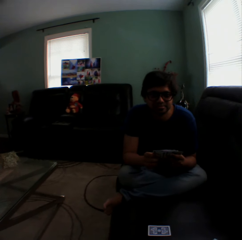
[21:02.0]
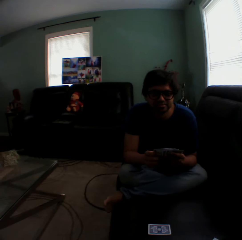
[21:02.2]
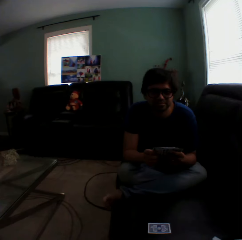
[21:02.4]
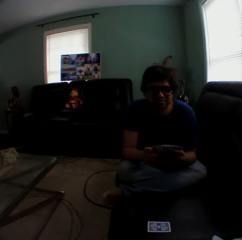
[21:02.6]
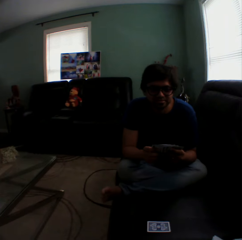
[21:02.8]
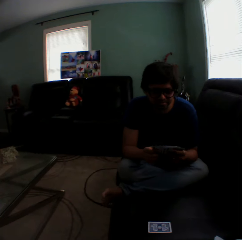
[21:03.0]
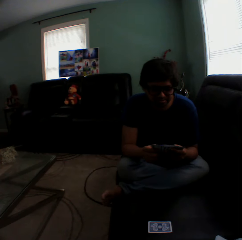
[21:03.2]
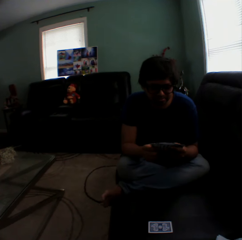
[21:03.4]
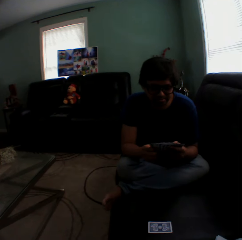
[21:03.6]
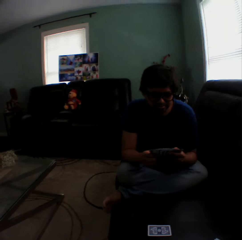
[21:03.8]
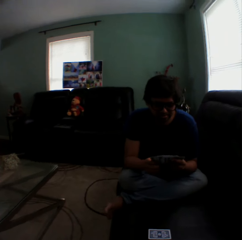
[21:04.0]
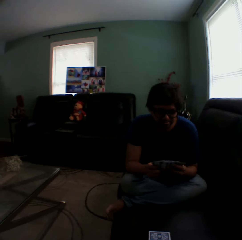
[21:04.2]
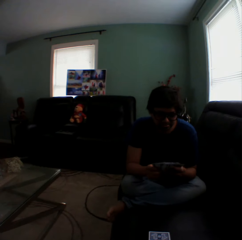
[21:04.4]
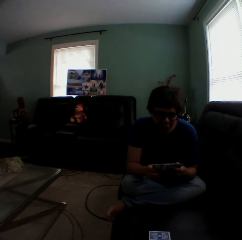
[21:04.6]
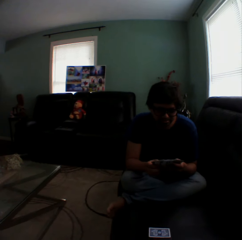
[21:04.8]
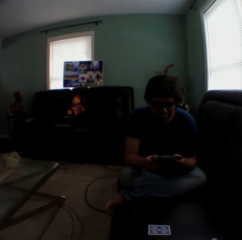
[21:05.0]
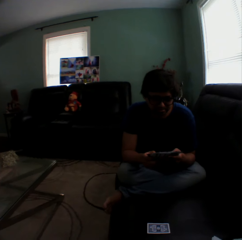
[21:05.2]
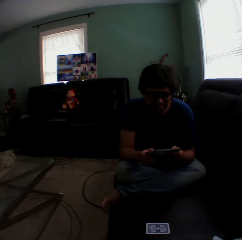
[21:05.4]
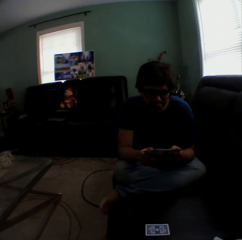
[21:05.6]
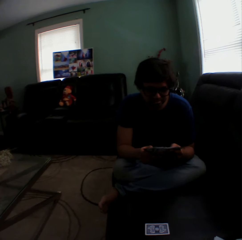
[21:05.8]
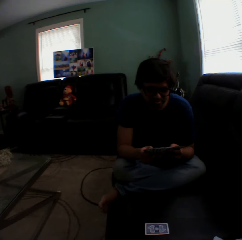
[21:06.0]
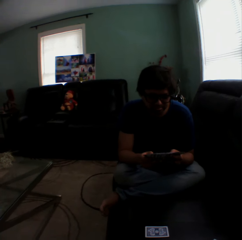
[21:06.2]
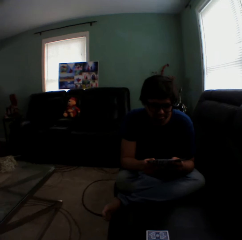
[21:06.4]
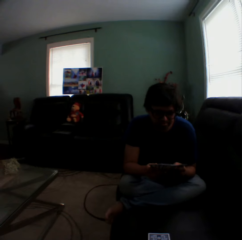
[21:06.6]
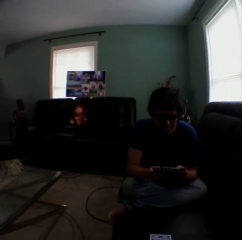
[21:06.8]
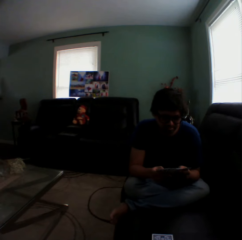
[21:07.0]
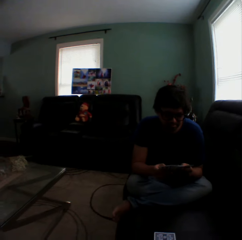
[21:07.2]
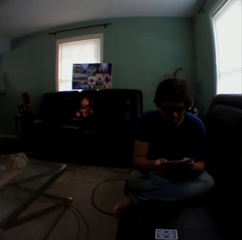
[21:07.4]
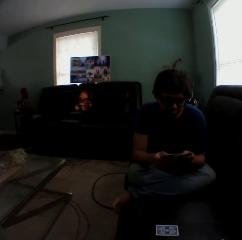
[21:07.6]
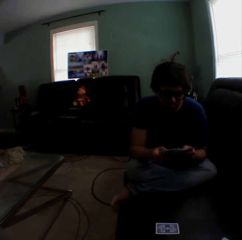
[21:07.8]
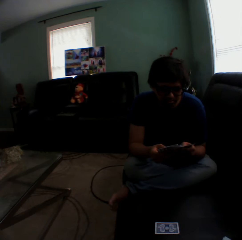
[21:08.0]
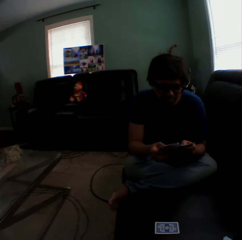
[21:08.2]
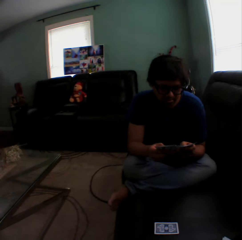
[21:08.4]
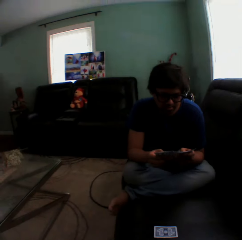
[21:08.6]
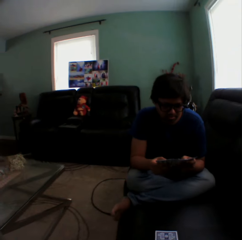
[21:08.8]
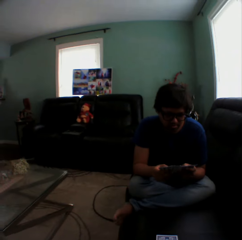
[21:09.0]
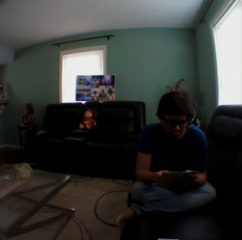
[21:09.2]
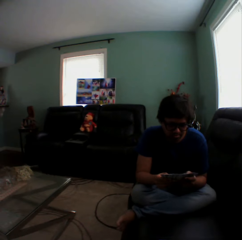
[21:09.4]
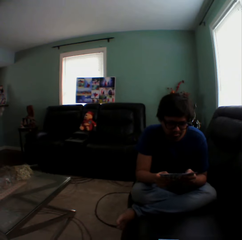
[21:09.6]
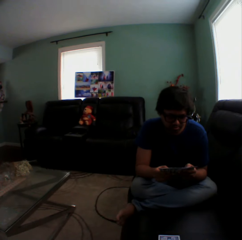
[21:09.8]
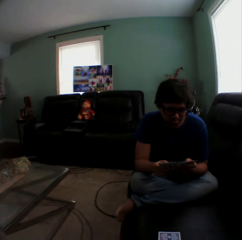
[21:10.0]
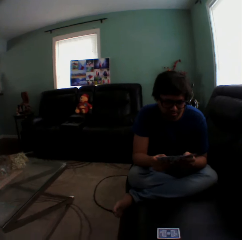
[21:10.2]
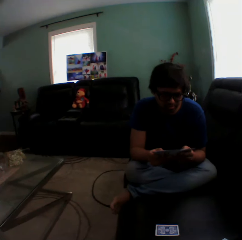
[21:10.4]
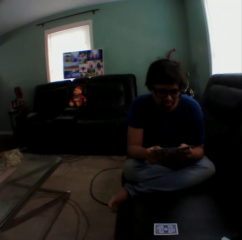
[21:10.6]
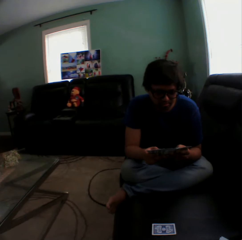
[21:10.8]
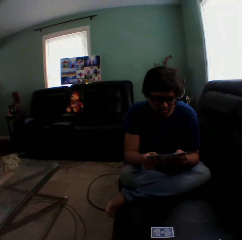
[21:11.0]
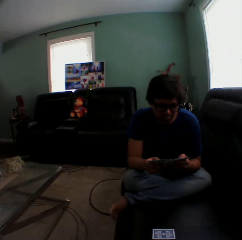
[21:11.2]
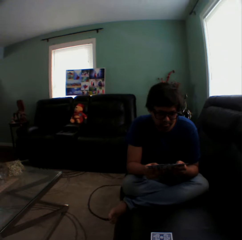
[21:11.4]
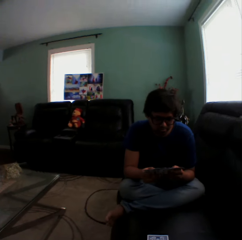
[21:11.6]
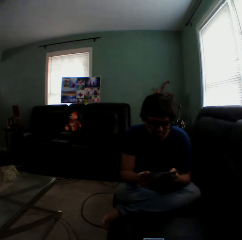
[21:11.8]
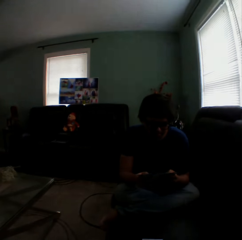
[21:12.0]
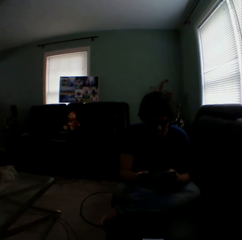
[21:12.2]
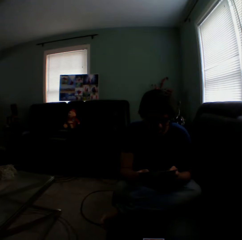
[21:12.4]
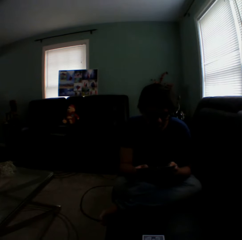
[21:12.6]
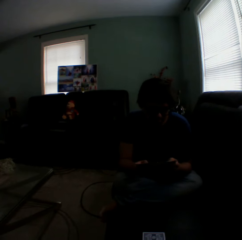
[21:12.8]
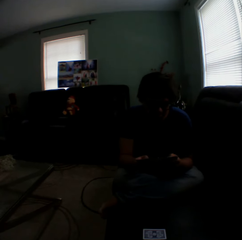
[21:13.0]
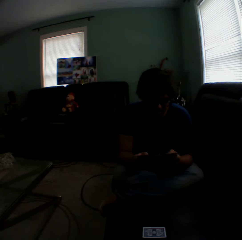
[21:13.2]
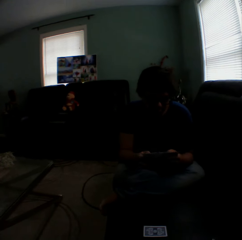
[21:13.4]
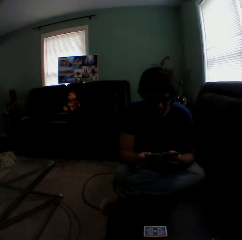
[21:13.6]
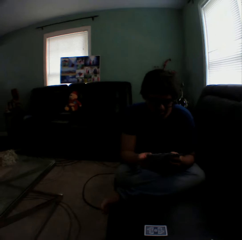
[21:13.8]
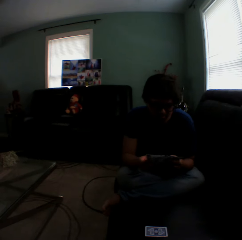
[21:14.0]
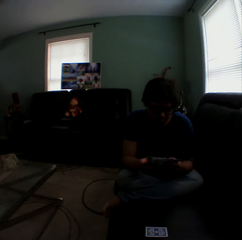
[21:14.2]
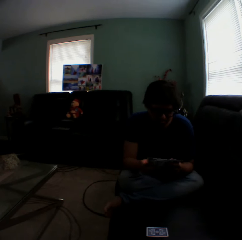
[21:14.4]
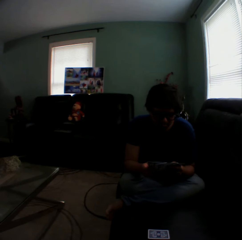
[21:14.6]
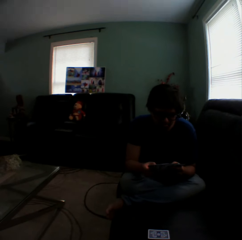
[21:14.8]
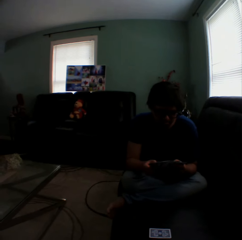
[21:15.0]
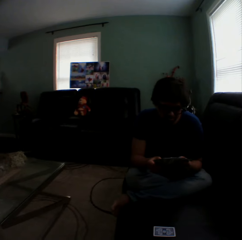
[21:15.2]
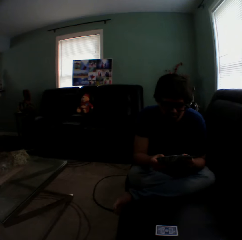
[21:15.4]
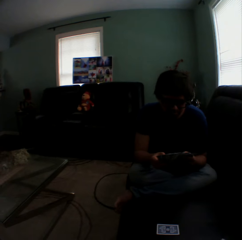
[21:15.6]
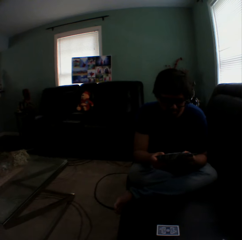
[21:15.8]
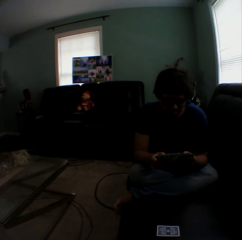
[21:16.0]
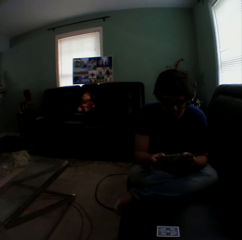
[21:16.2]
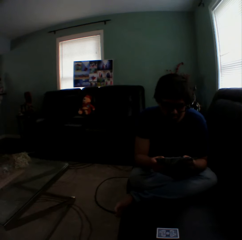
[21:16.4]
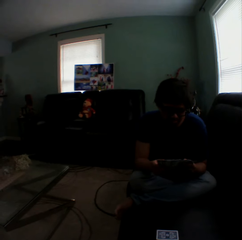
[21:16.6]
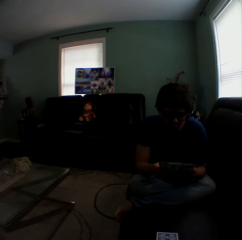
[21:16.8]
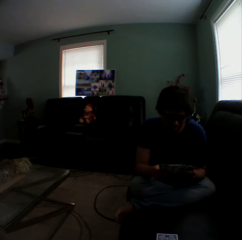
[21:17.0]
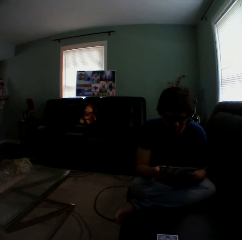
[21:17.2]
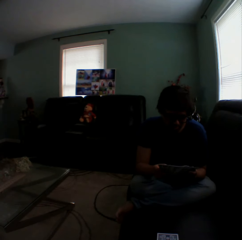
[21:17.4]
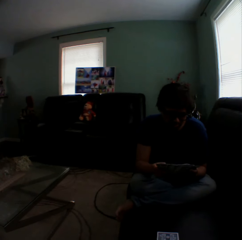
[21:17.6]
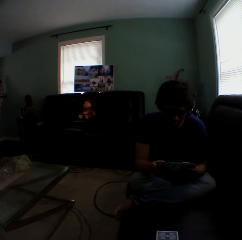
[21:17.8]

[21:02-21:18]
A man arranges cards in a hand. The camera wearer turns to the side. The man holds playing cards.

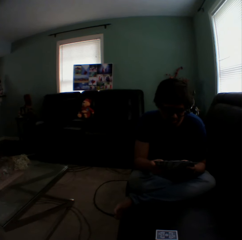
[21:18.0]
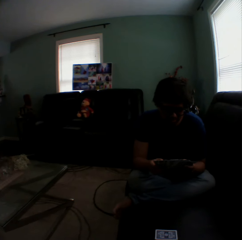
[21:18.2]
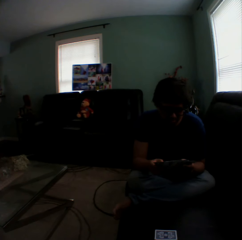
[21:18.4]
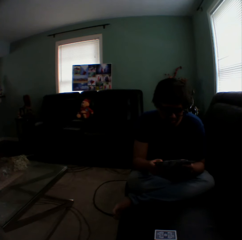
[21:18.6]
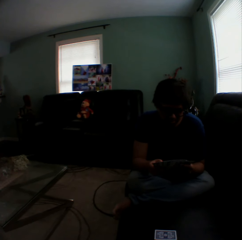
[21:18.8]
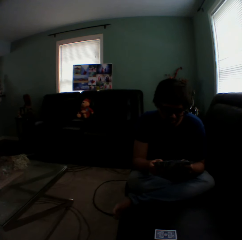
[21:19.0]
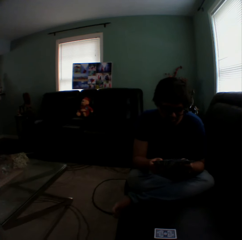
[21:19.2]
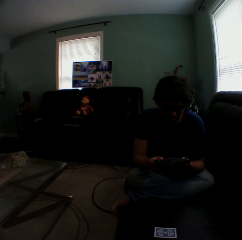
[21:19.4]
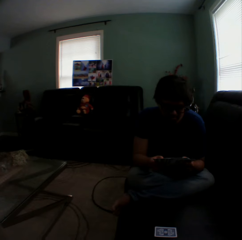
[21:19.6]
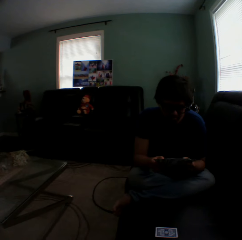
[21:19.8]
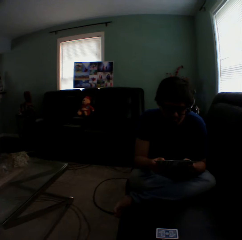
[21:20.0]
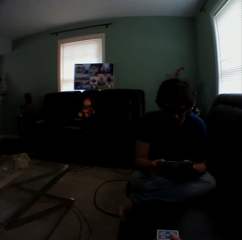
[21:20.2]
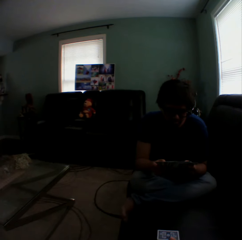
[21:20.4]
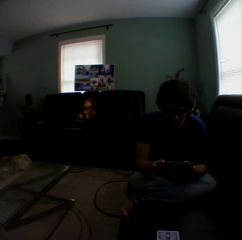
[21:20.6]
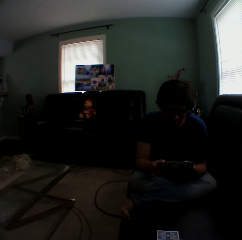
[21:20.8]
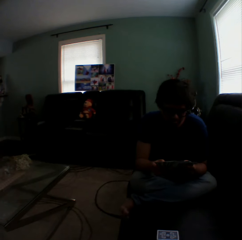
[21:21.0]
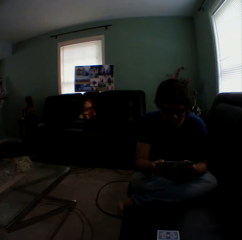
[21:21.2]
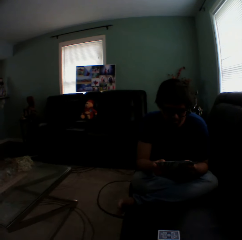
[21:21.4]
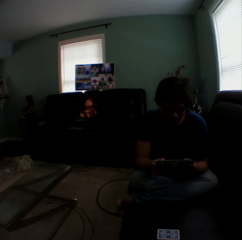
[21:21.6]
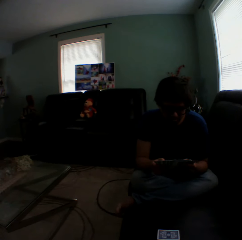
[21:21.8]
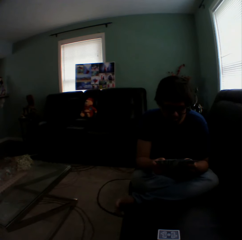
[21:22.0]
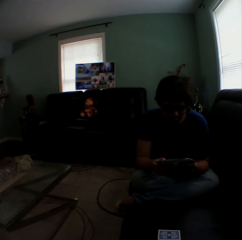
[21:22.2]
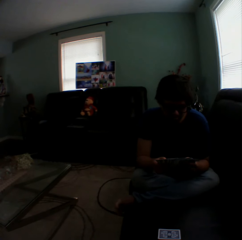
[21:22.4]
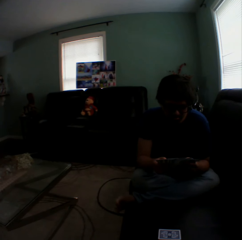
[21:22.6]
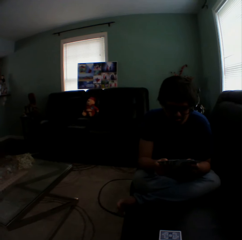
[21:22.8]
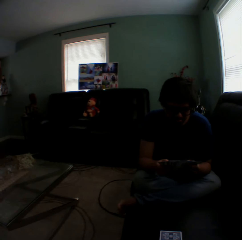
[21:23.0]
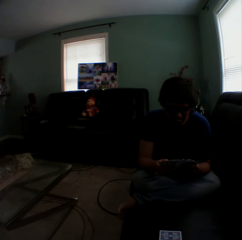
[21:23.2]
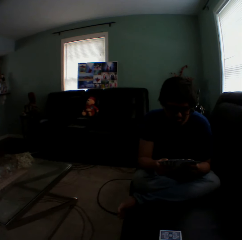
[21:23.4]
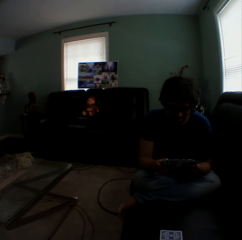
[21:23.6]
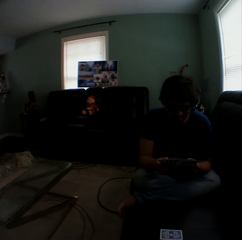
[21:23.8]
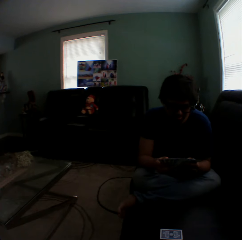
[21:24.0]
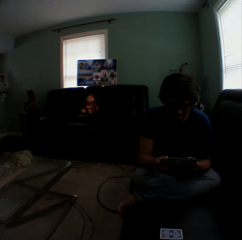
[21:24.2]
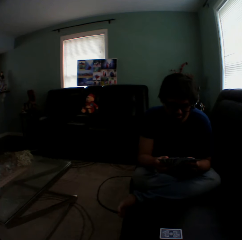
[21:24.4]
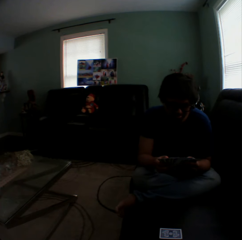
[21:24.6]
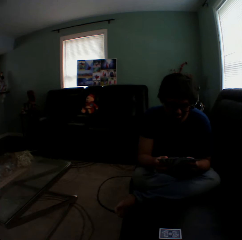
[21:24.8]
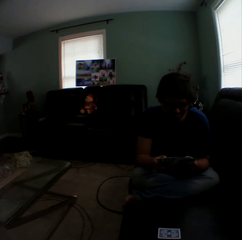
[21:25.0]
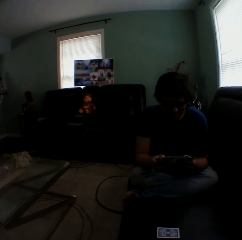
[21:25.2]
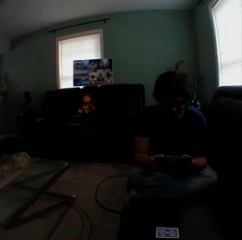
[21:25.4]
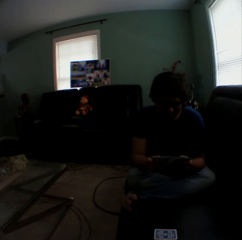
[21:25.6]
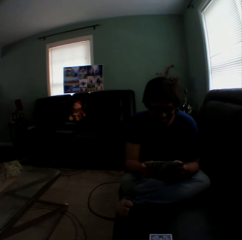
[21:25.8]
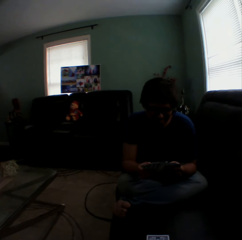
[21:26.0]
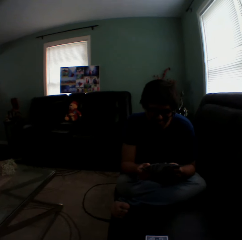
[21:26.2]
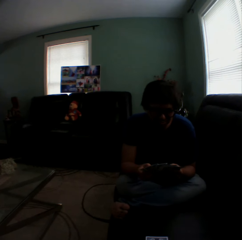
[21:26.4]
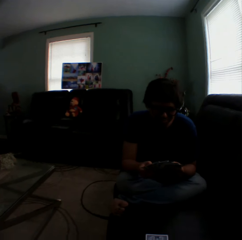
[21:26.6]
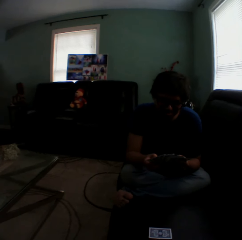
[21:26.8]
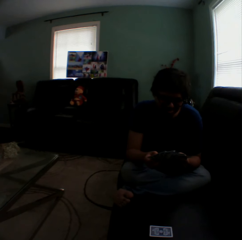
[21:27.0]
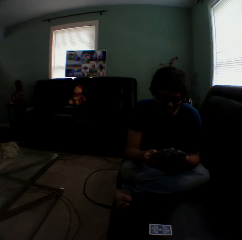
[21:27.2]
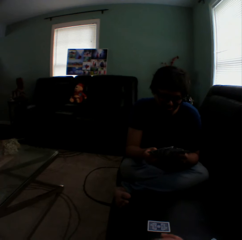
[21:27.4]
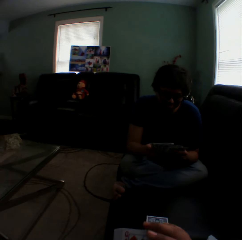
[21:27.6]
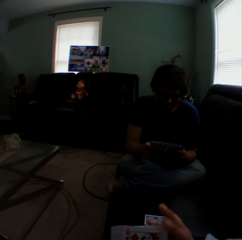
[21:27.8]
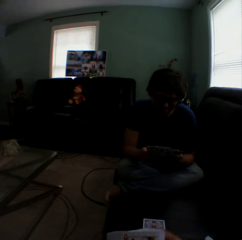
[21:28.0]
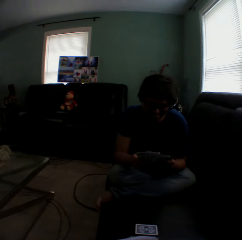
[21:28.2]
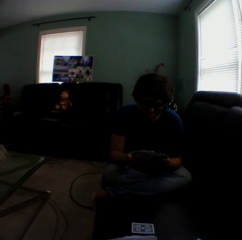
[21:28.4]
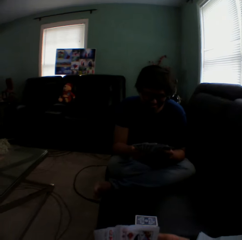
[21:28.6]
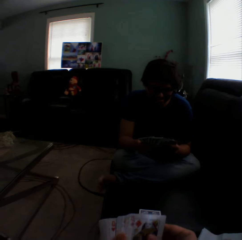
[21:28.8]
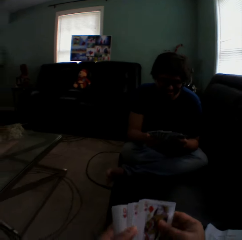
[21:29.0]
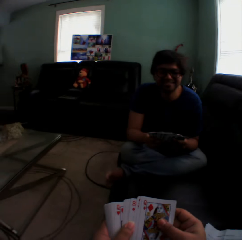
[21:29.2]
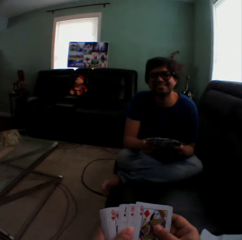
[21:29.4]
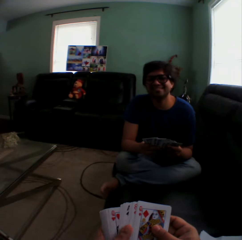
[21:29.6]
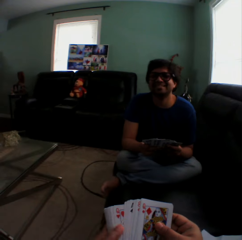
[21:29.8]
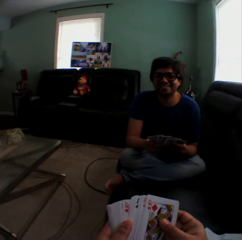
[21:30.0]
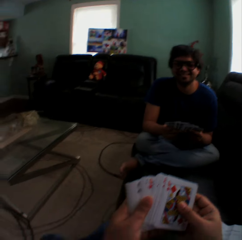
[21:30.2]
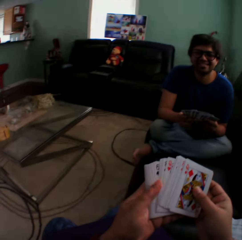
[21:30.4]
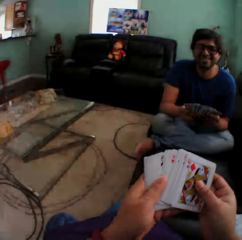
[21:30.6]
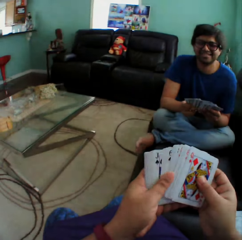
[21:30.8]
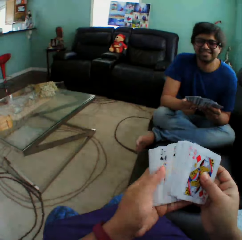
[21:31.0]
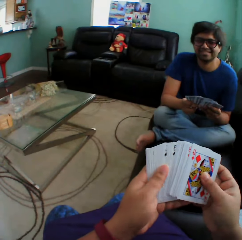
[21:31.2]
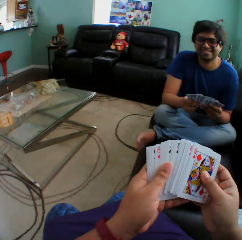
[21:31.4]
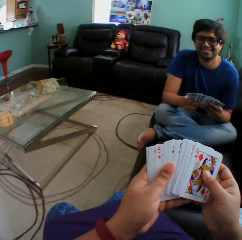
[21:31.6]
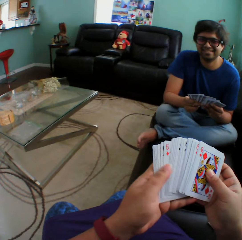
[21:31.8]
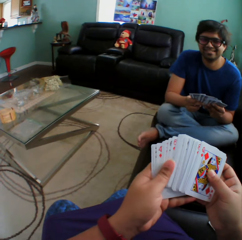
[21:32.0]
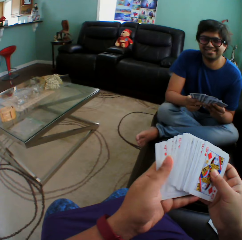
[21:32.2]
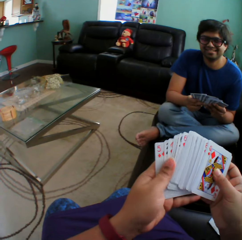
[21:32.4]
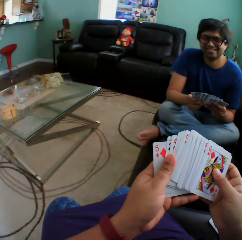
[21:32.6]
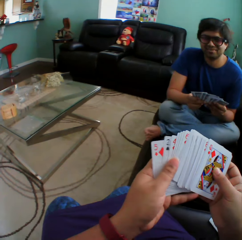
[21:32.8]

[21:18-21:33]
A man sways the foot. The camera wearer turns to the side. They arrange the cards. The man holds playing cards. The camera wearer holds playing cards.
